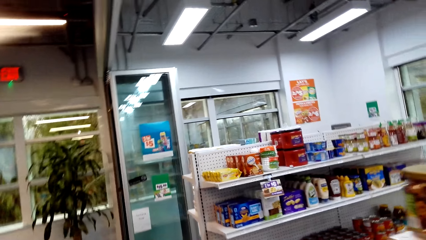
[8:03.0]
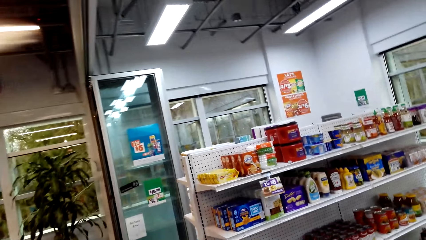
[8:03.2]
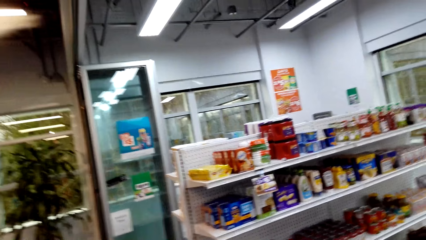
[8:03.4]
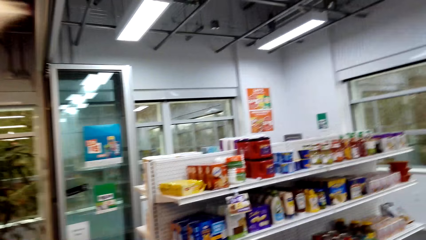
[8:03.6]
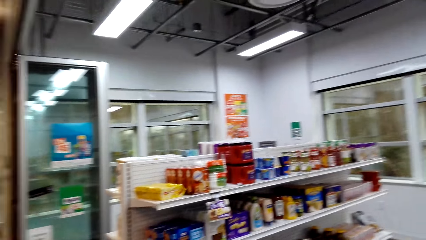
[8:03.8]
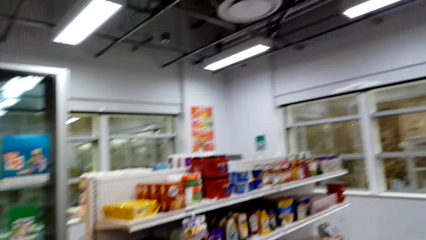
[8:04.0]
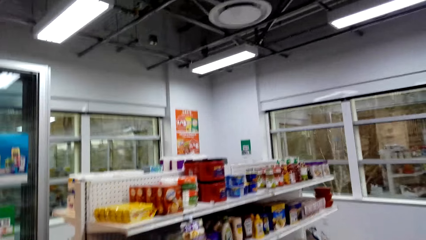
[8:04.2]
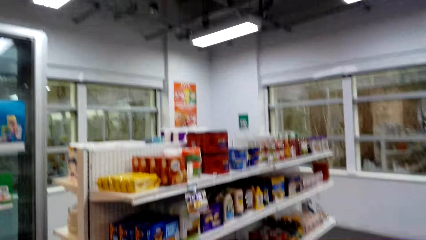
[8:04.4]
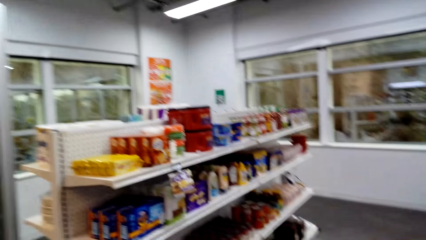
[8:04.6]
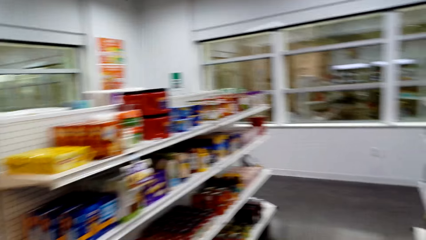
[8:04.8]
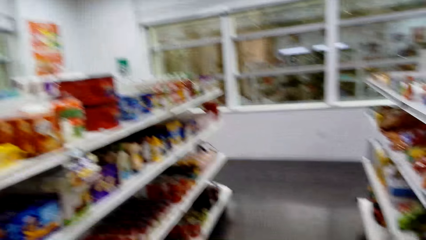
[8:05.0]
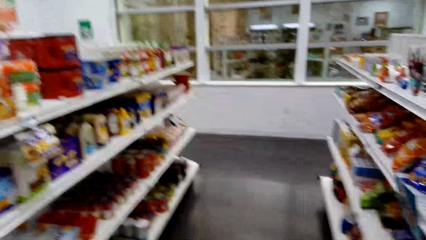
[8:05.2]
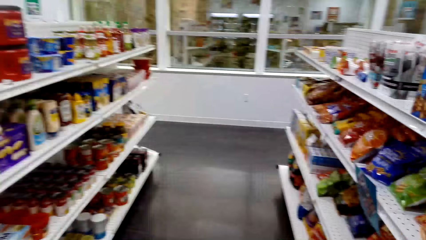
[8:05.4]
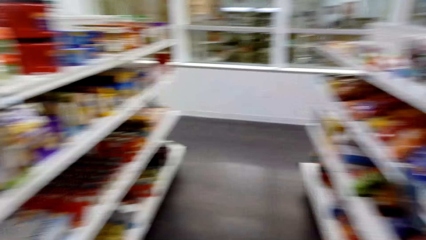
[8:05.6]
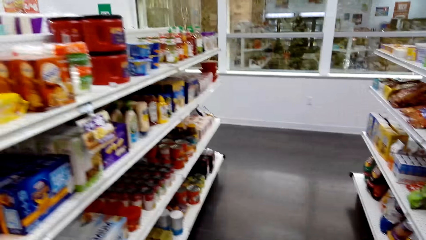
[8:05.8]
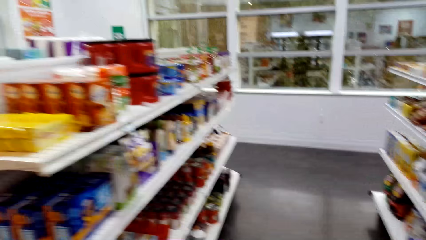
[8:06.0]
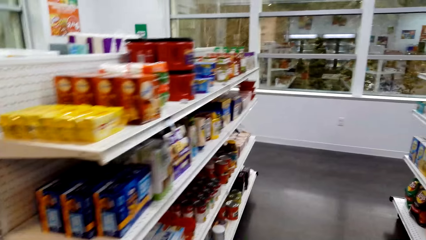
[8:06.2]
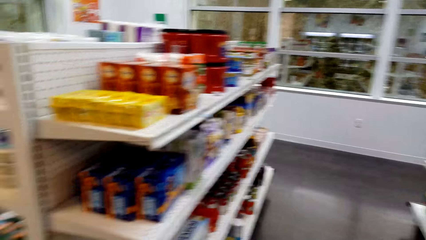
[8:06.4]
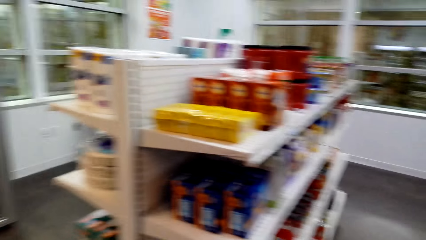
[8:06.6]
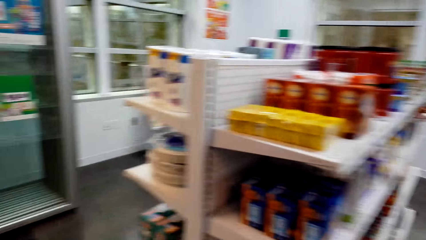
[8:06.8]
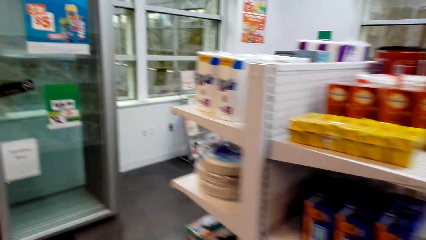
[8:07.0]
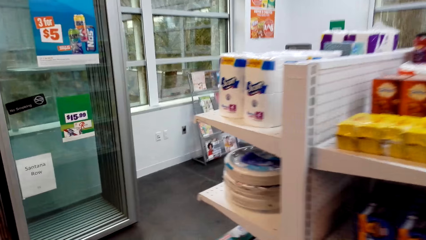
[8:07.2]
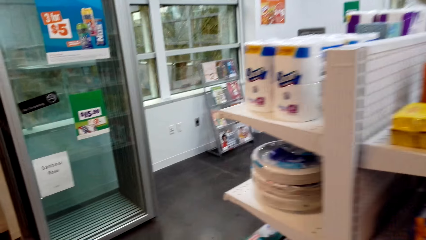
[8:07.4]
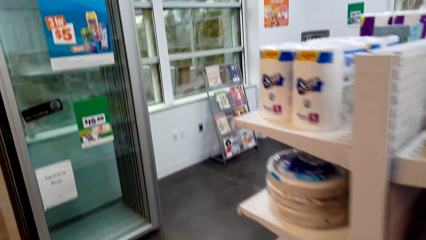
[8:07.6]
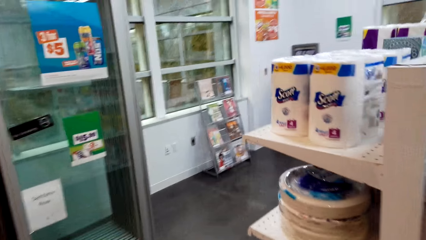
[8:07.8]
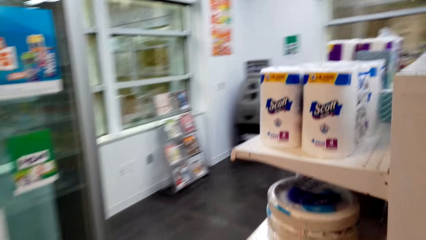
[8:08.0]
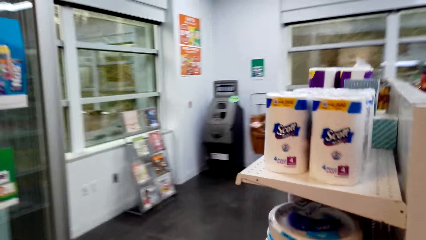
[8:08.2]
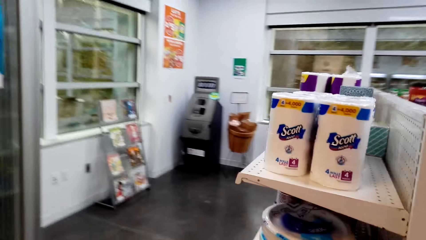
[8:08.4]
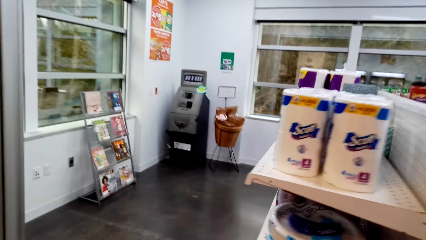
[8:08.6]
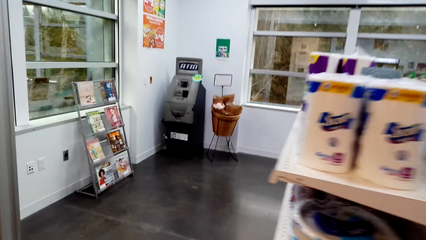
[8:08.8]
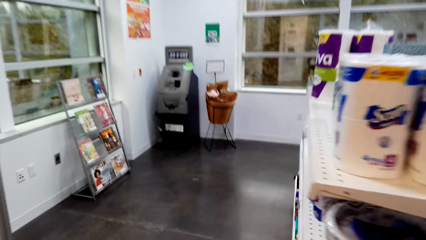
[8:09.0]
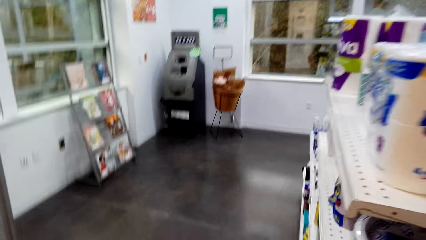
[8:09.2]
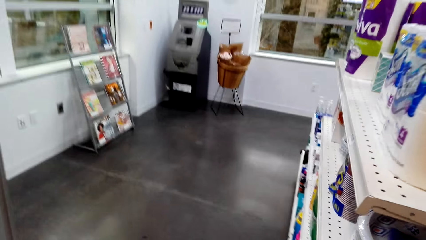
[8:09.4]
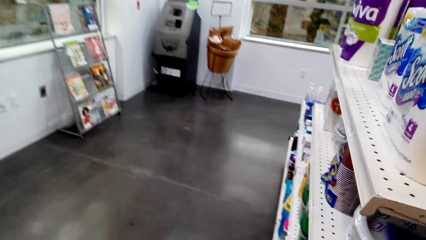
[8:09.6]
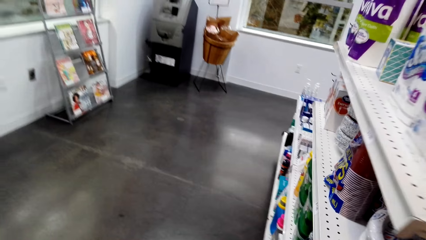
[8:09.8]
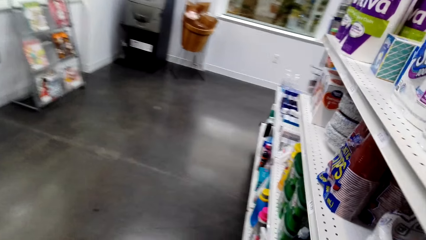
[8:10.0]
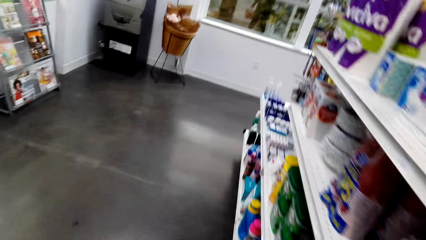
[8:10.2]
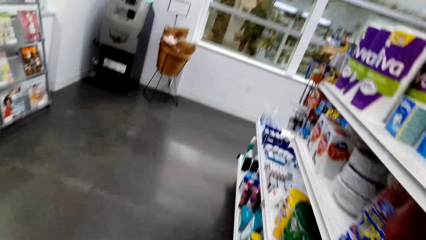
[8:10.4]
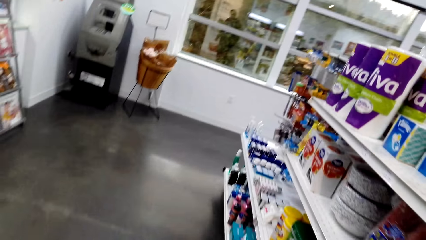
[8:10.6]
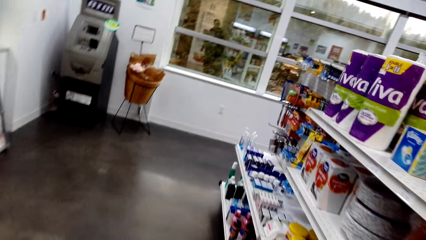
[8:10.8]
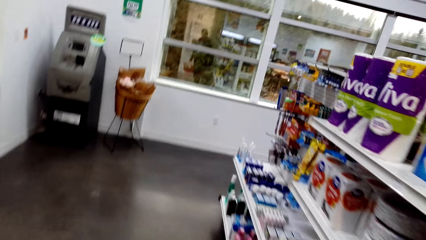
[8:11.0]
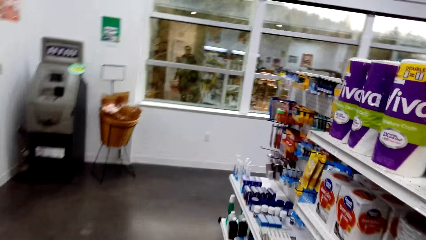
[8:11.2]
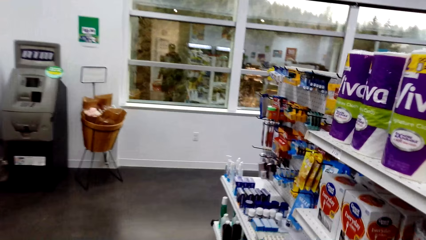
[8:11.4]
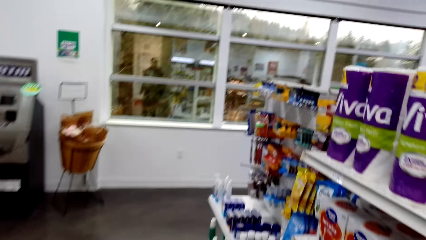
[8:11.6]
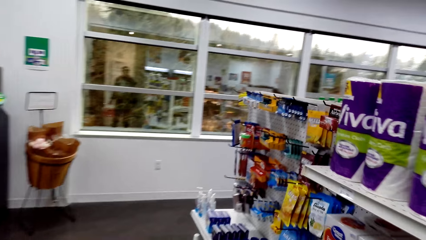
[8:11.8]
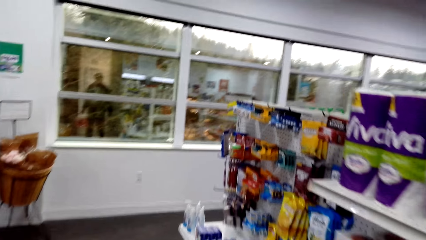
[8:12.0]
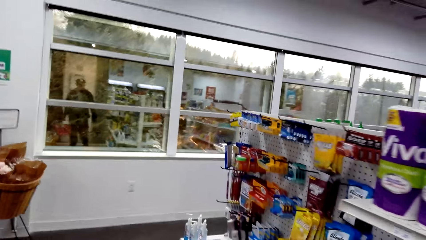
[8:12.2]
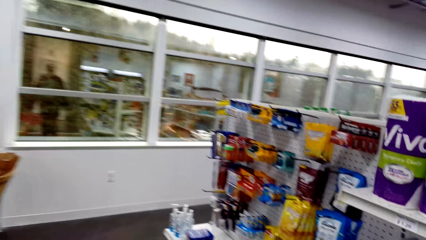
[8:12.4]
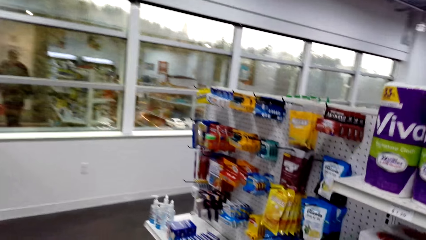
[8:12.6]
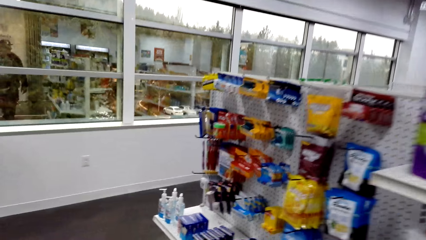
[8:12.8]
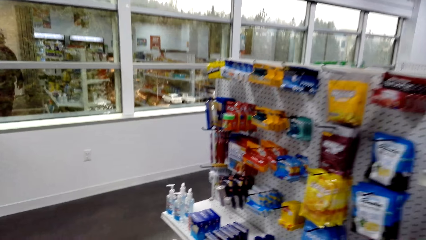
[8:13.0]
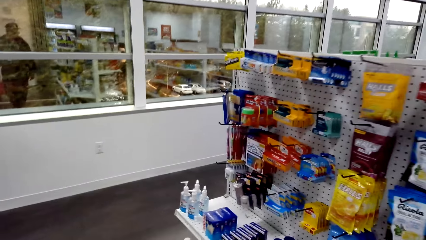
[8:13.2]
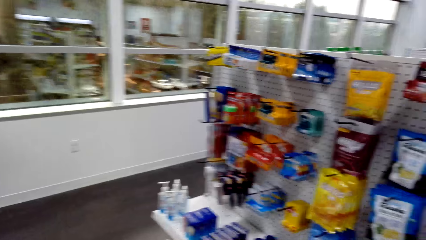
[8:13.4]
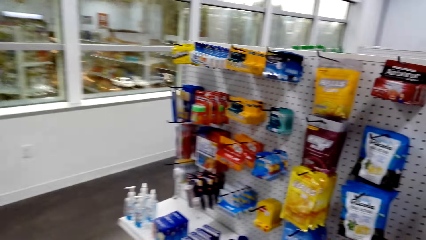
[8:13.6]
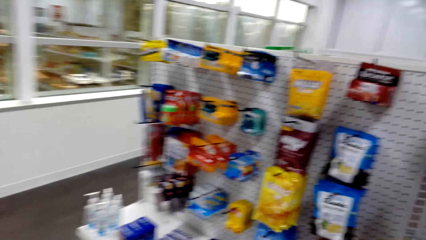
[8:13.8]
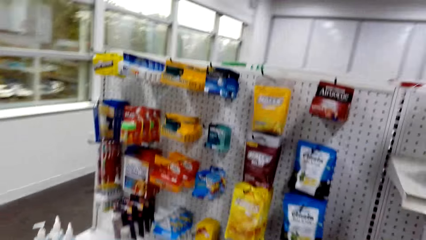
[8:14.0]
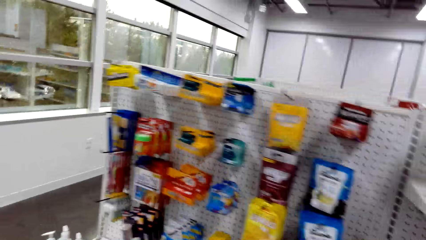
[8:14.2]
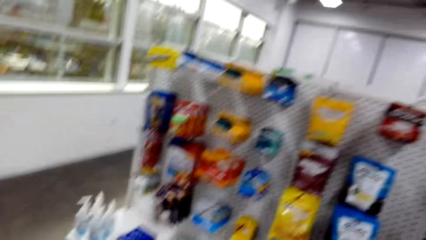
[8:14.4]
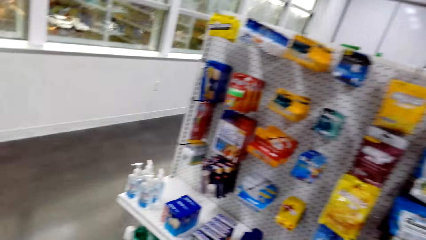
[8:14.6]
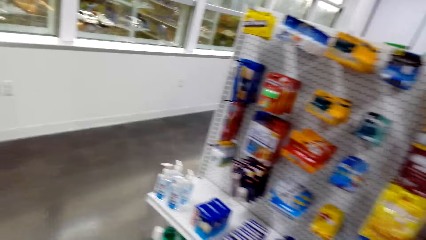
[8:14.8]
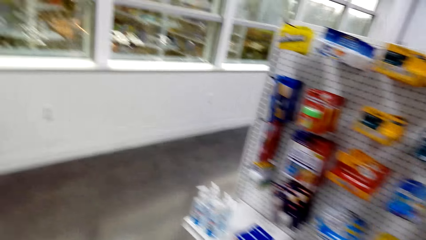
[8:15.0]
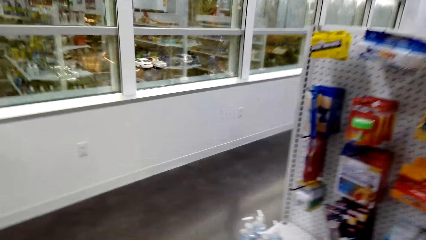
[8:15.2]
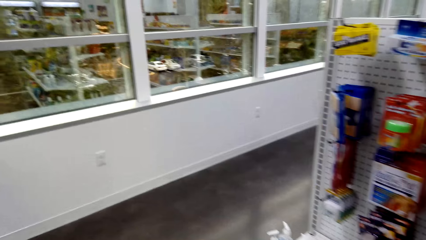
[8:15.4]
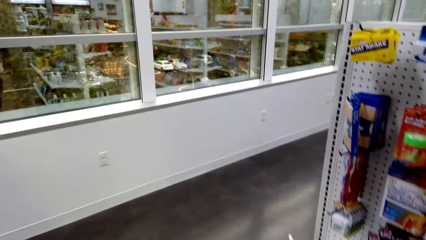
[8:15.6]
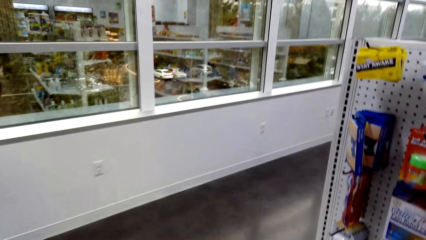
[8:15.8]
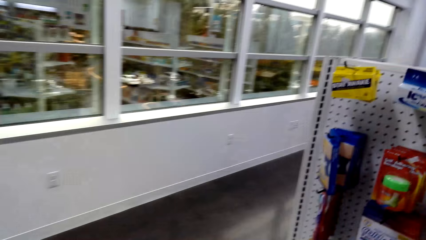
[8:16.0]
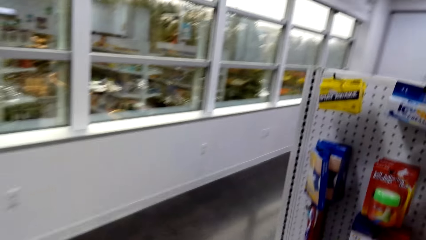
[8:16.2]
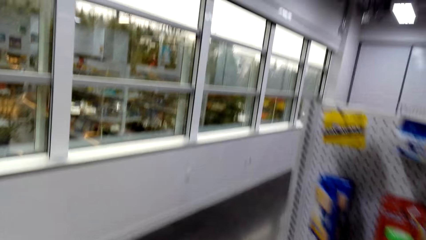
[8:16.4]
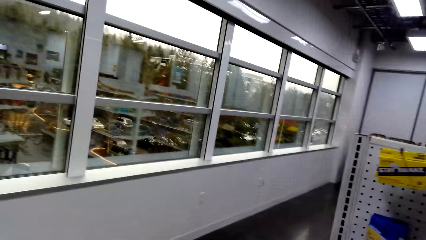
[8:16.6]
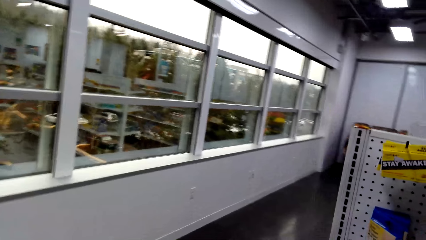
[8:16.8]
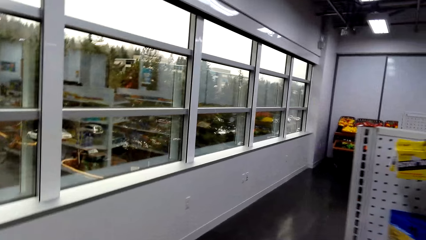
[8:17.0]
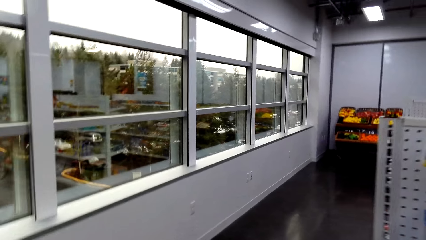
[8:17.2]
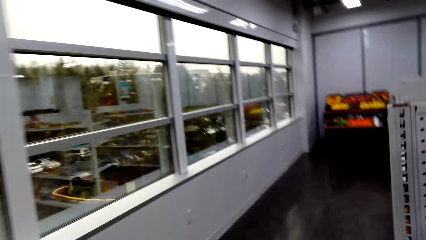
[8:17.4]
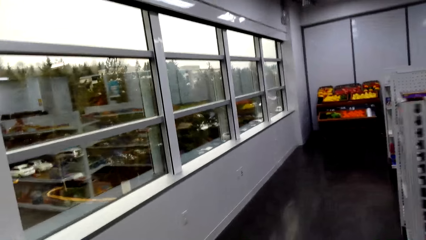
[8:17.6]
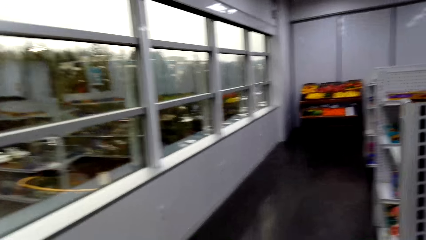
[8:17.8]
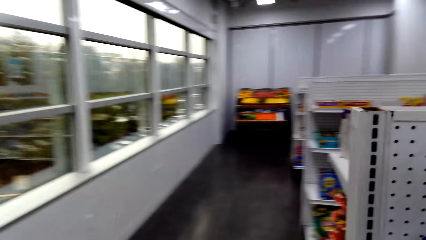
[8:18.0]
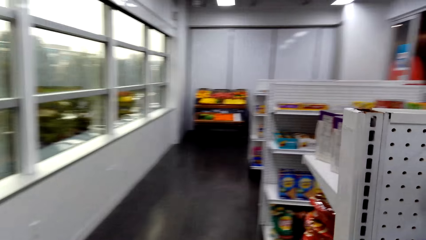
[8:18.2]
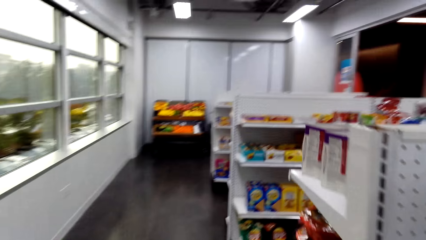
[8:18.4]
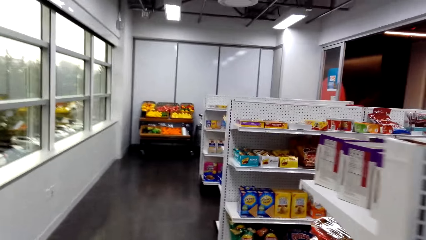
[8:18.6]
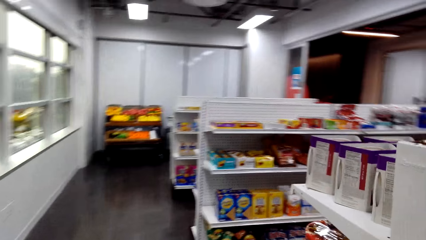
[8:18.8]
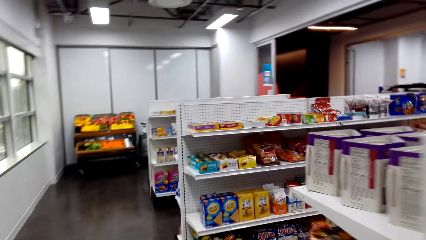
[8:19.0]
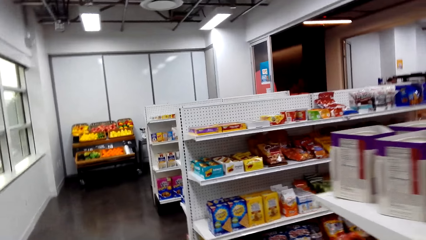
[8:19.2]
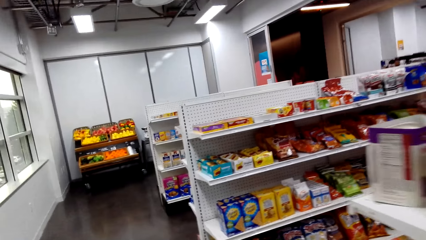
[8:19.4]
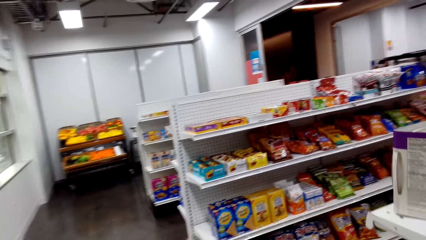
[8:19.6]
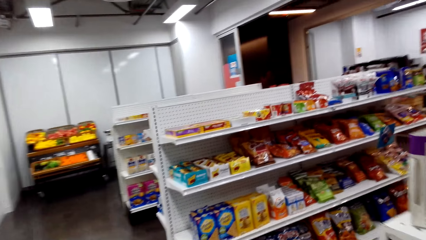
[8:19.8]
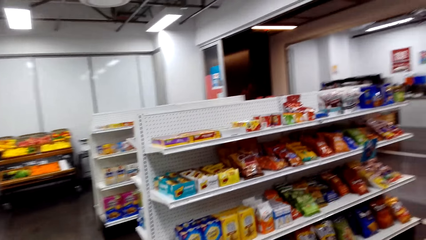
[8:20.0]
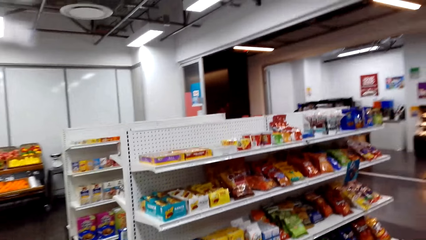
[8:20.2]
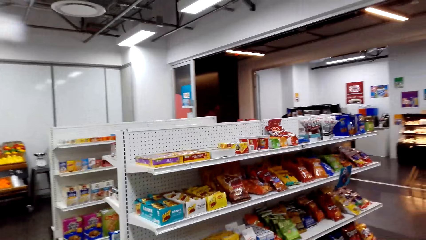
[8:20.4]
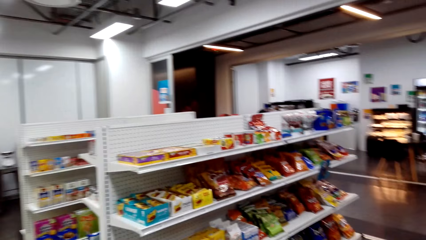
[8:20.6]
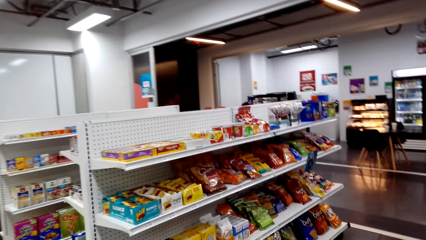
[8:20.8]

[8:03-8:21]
The camera wearer looks at snacks on the shelves.
